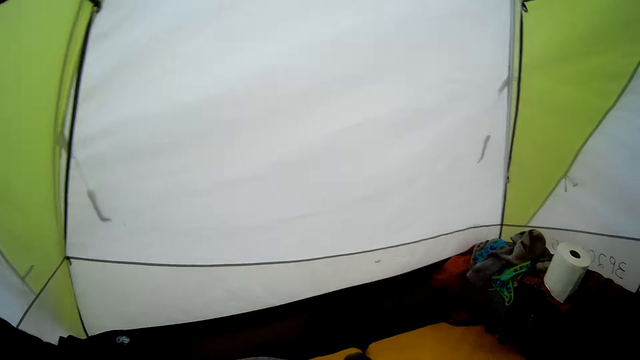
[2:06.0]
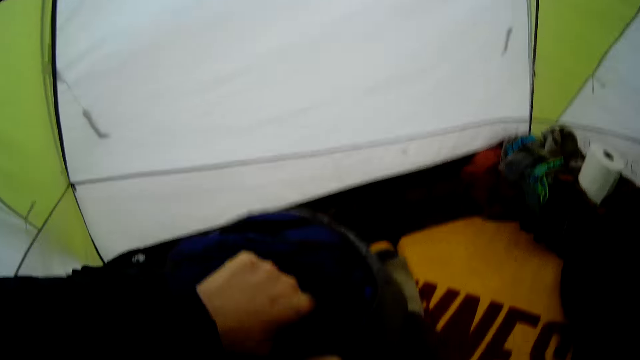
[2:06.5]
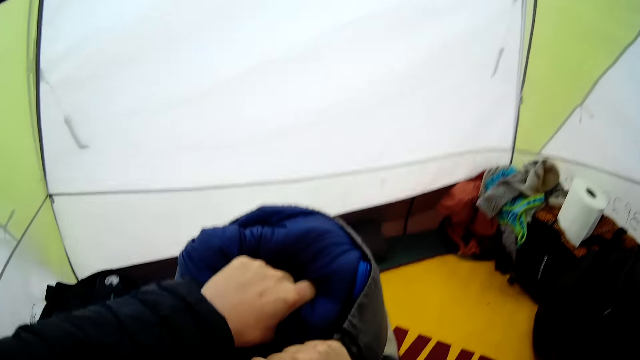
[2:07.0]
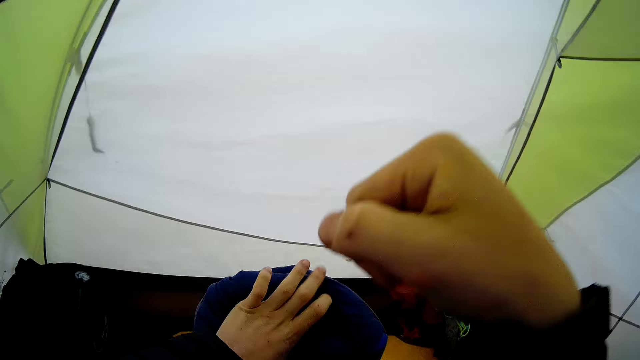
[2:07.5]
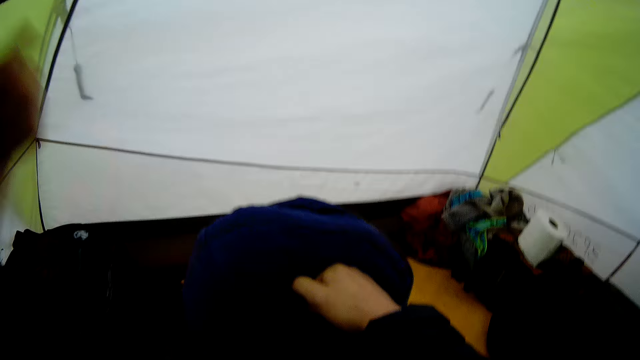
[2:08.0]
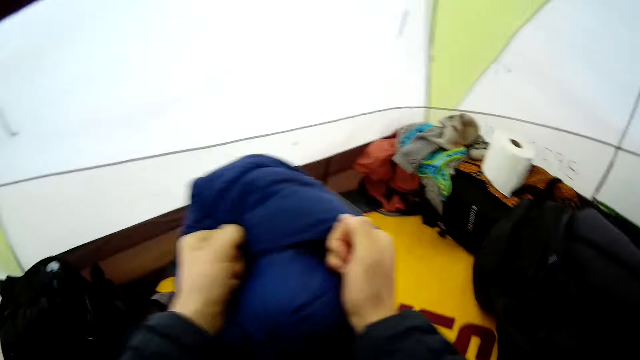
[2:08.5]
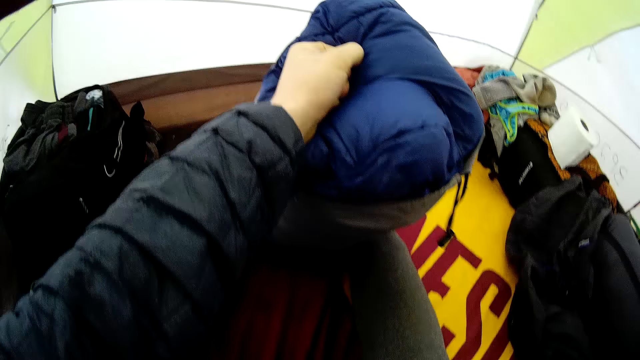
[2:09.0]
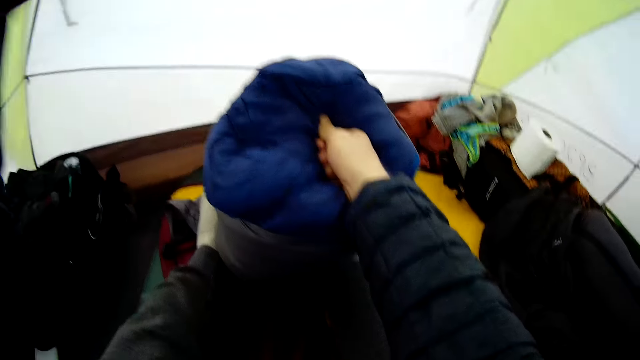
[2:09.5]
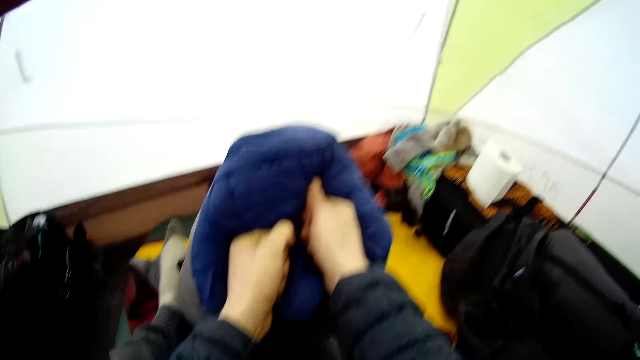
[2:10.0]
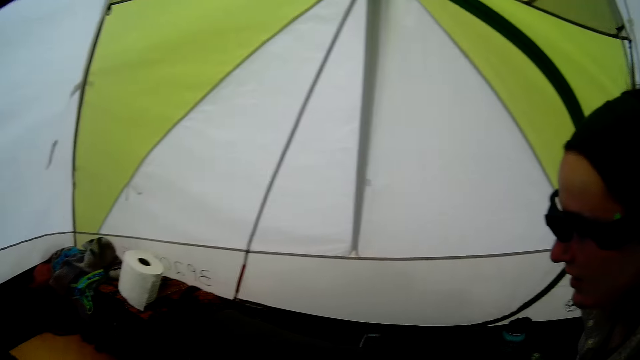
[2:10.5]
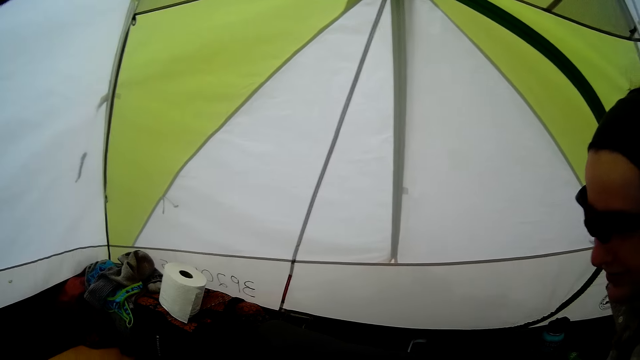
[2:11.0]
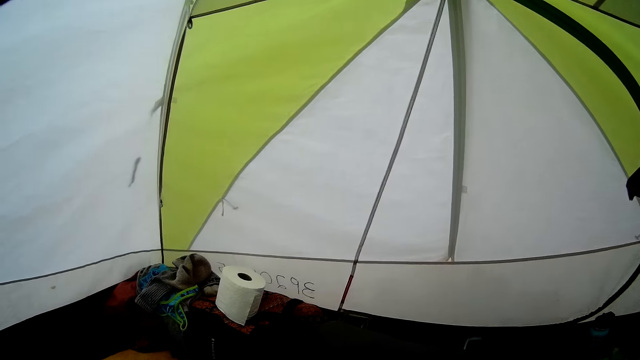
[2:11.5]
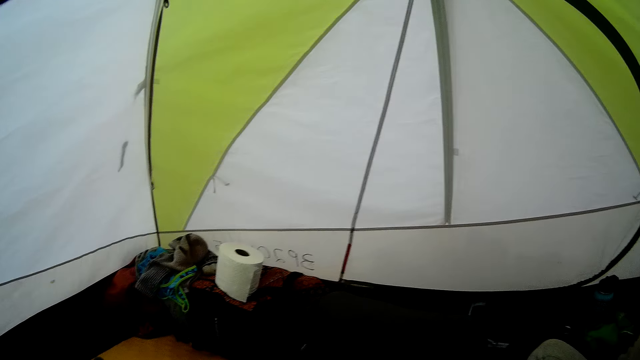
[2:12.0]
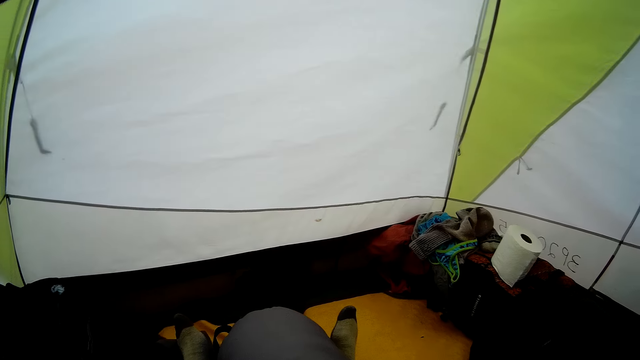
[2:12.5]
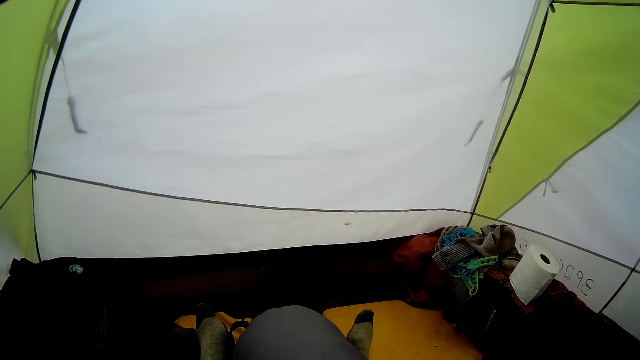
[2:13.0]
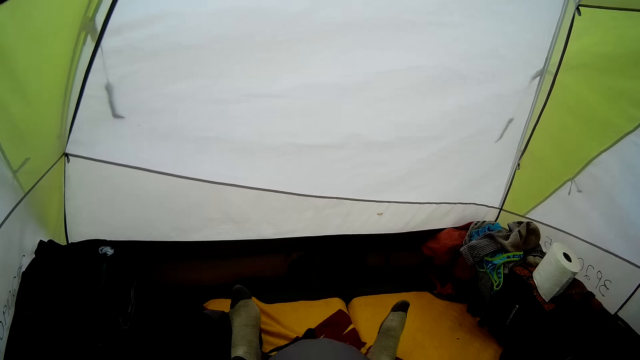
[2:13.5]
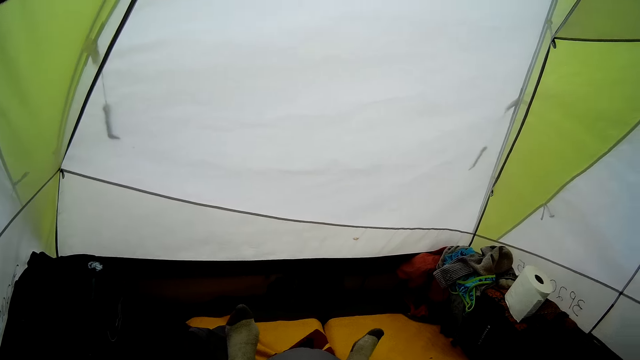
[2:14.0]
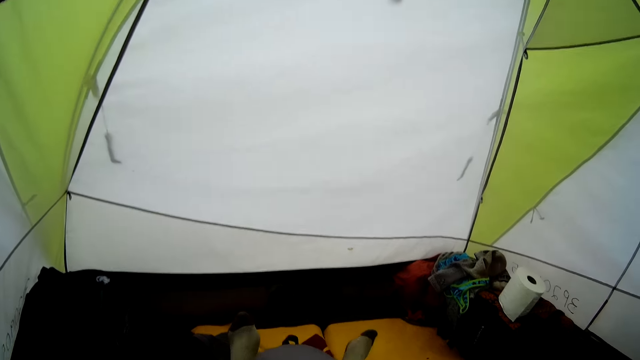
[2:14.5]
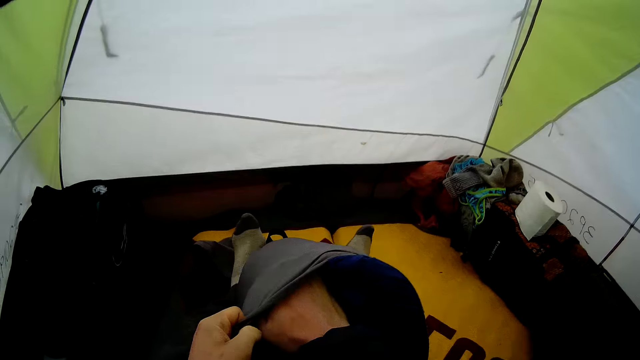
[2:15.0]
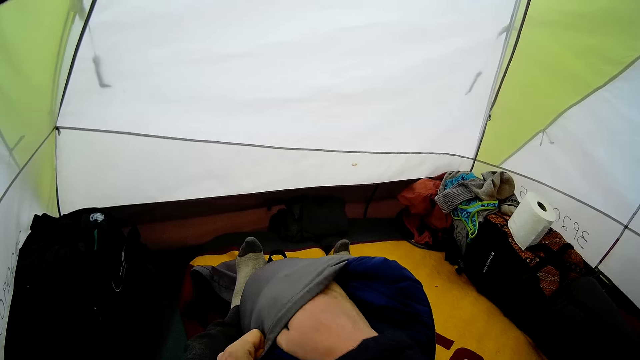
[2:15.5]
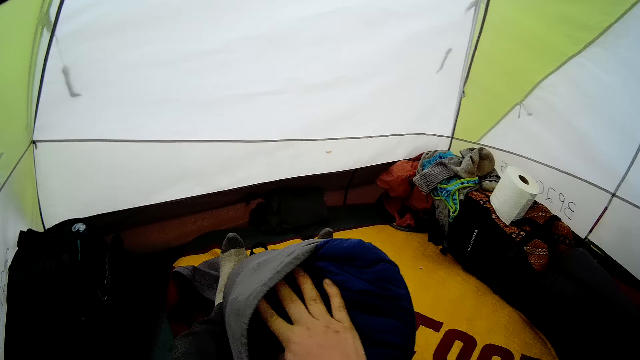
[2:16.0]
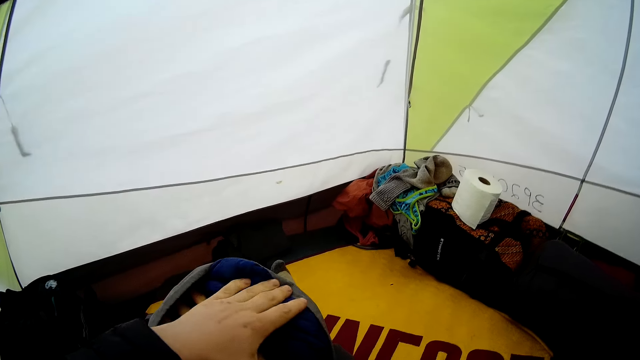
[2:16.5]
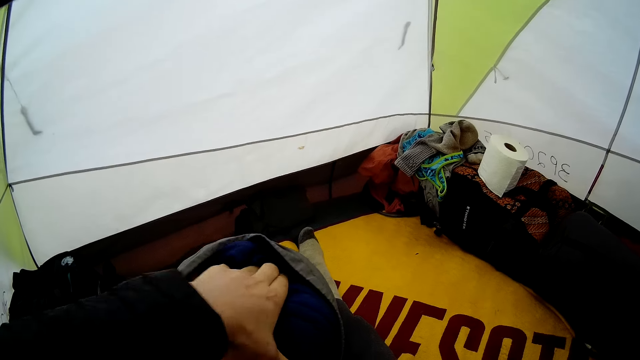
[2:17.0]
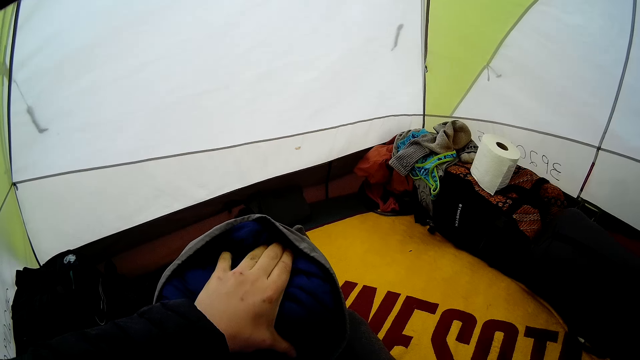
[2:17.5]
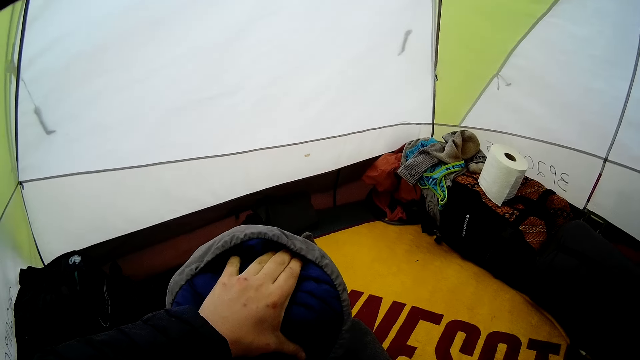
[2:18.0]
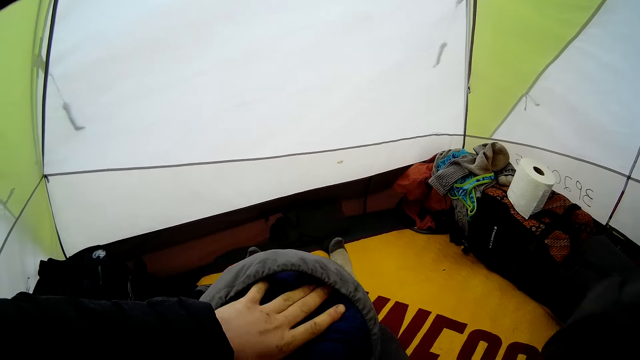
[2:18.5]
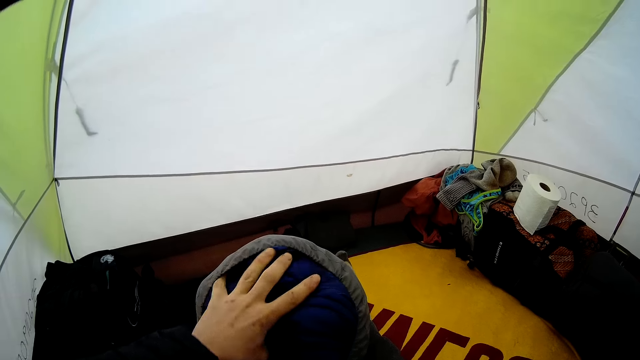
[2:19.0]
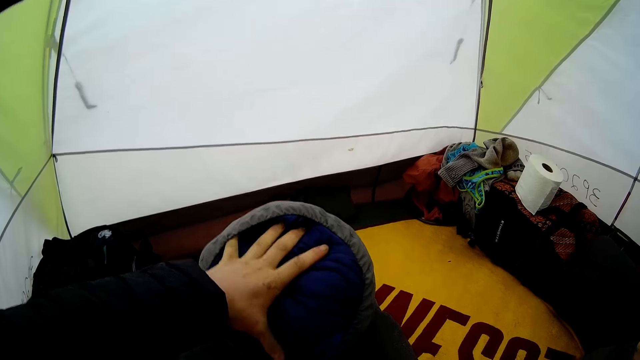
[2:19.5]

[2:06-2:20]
The camera wearer hits the cloth. They look at a woman. They fix the bag.

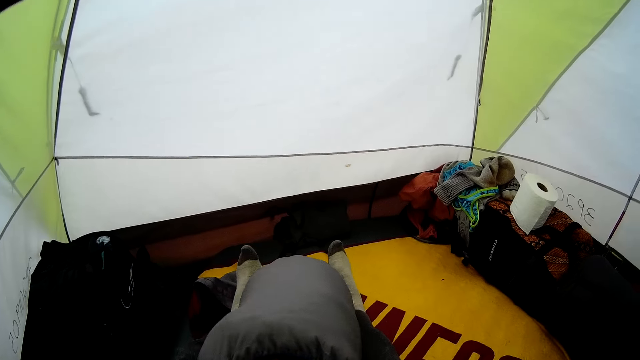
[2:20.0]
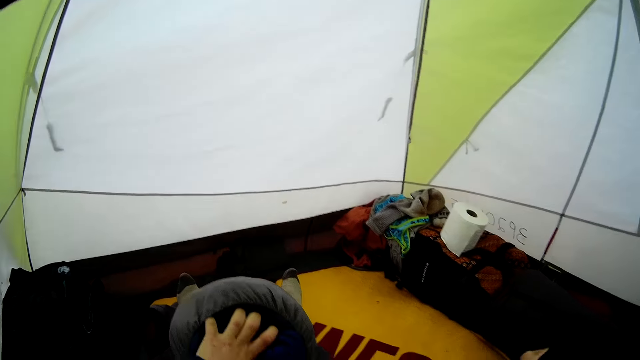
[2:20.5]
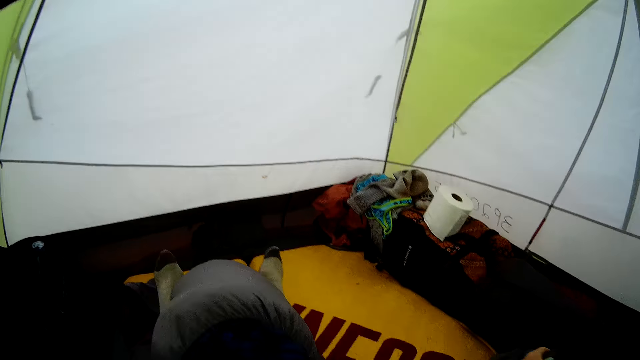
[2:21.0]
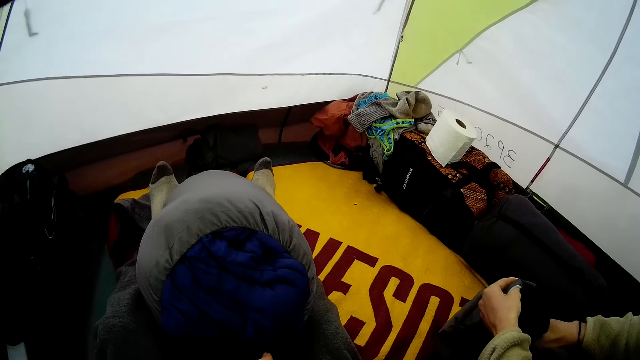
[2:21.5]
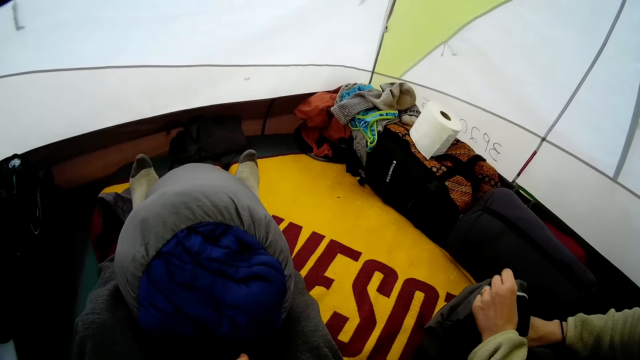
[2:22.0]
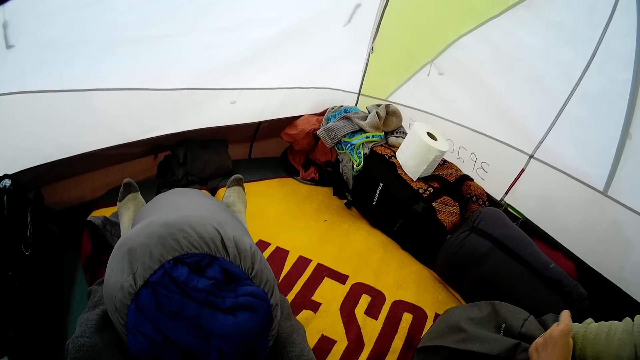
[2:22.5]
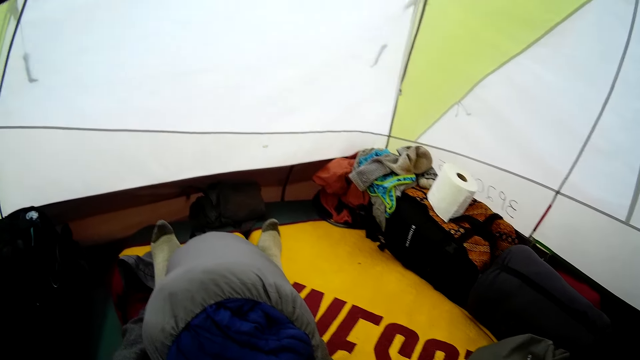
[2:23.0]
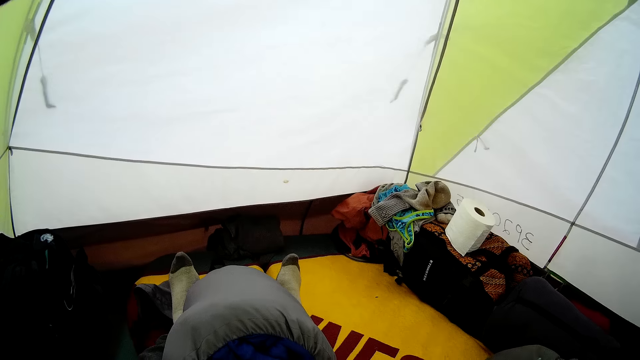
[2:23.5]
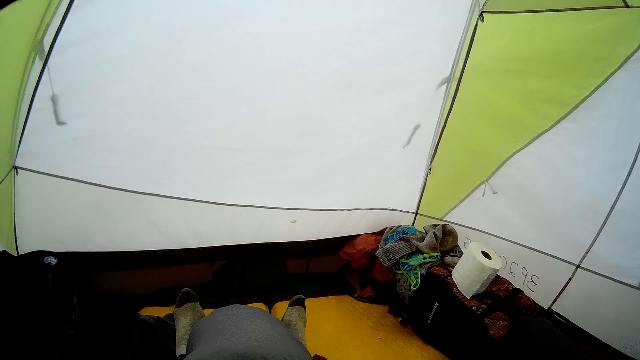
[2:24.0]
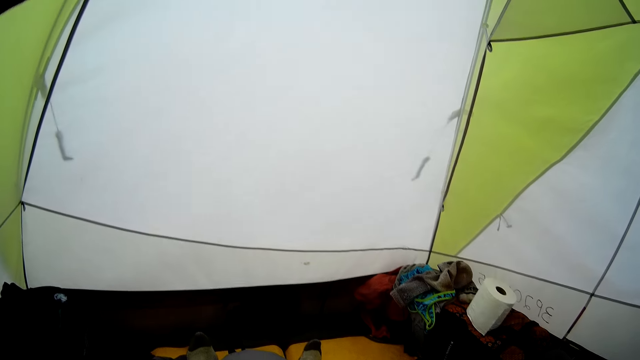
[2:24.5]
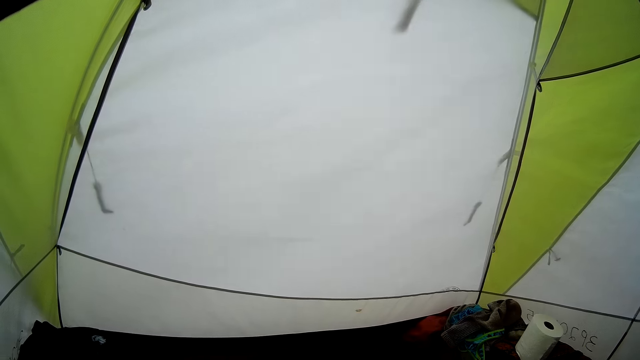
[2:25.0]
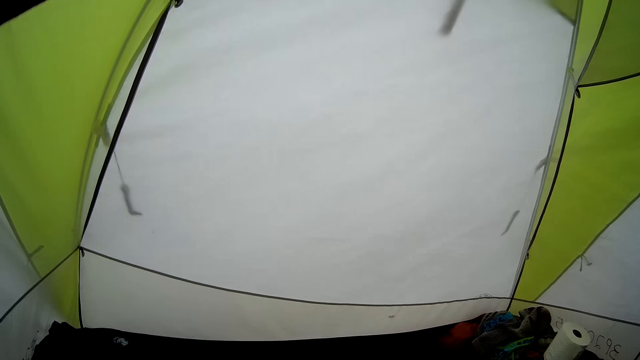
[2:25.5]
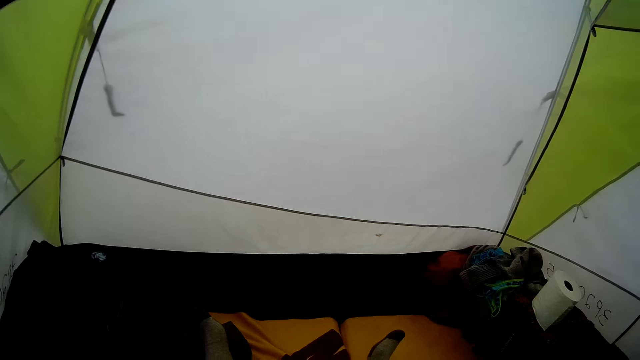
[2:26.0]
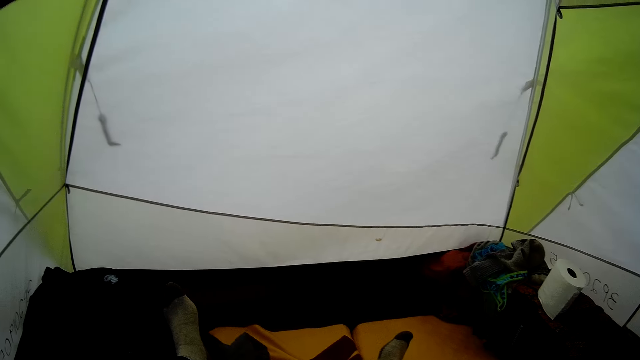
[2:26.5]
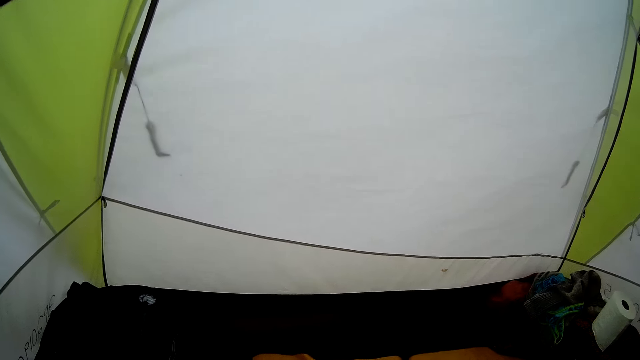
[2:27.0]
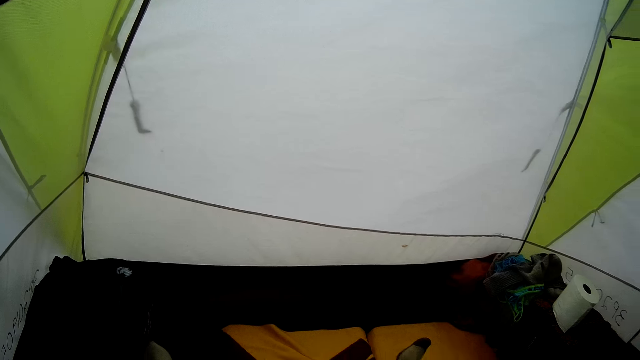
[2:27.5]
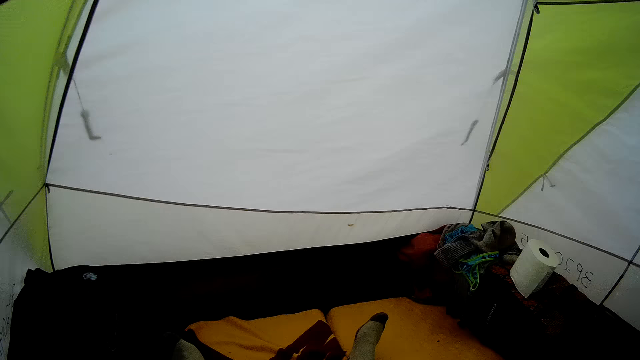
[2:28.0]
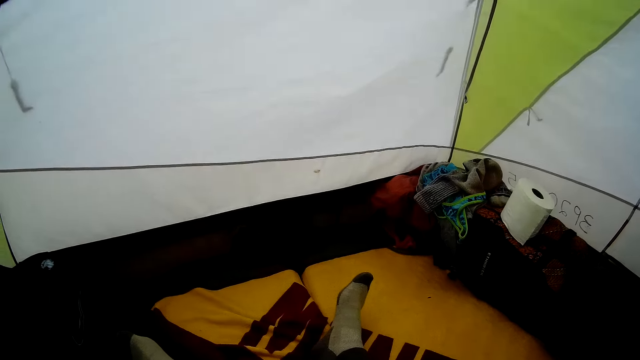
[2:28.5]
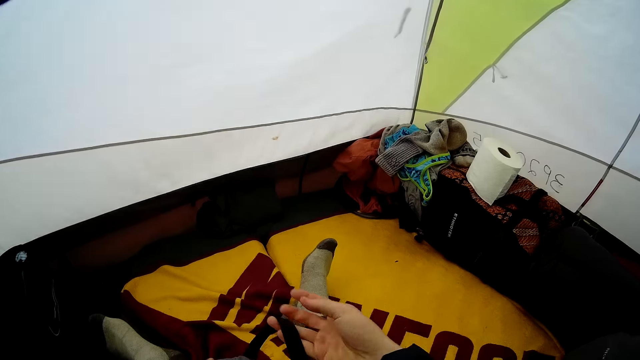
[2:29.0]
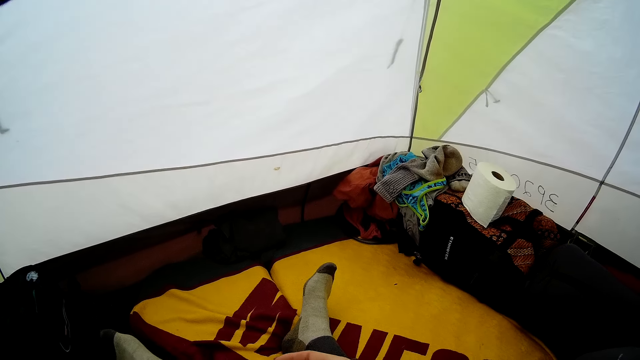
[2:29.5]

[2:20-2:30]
A woman puts the cloth in the bag. The camera wearer looks round the room. They fold the piece of cloth.
